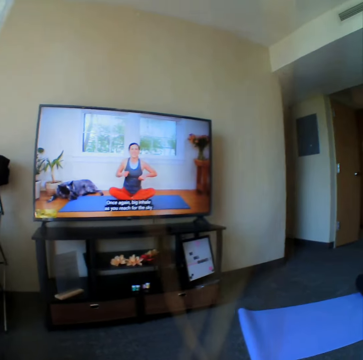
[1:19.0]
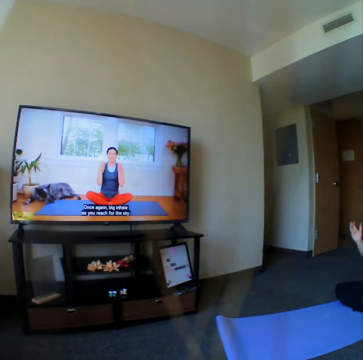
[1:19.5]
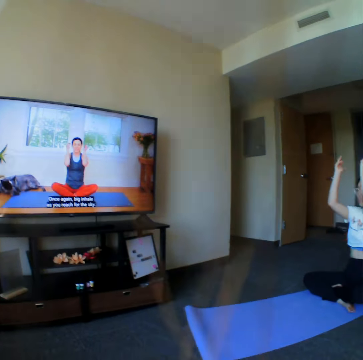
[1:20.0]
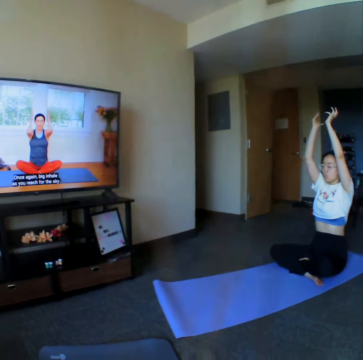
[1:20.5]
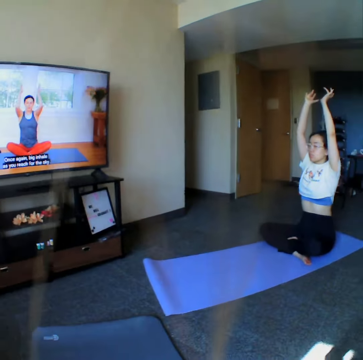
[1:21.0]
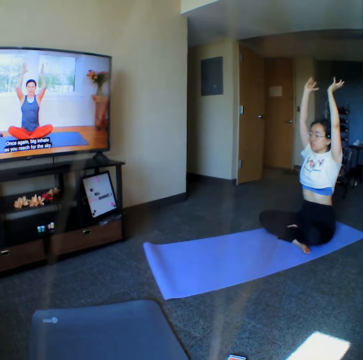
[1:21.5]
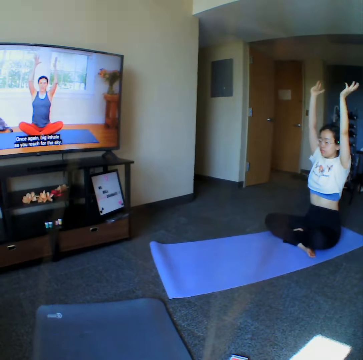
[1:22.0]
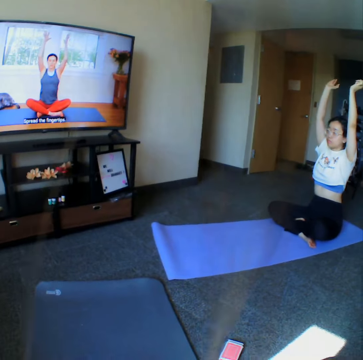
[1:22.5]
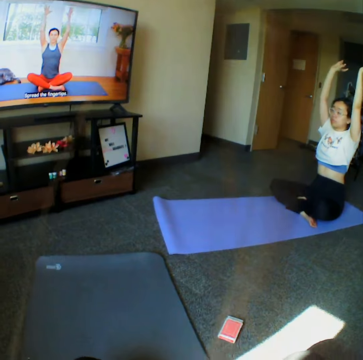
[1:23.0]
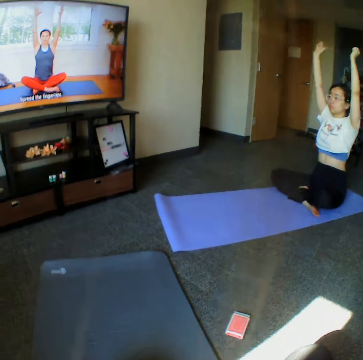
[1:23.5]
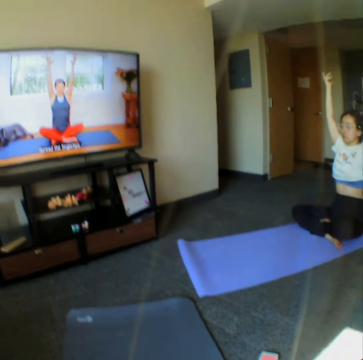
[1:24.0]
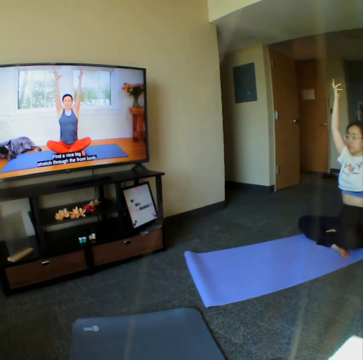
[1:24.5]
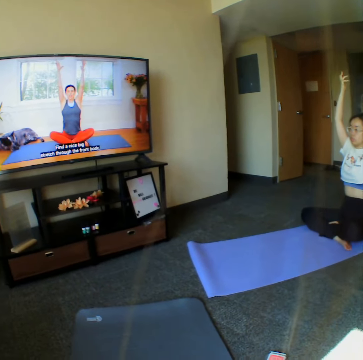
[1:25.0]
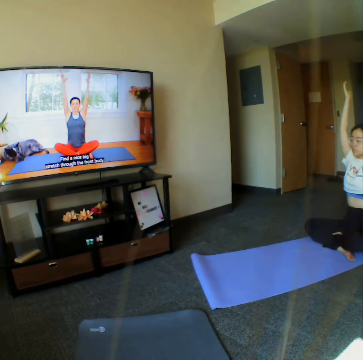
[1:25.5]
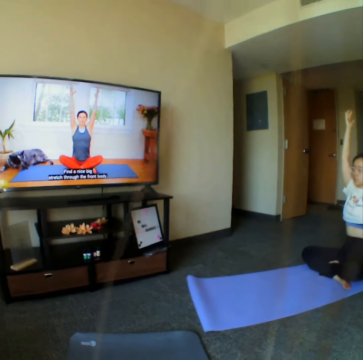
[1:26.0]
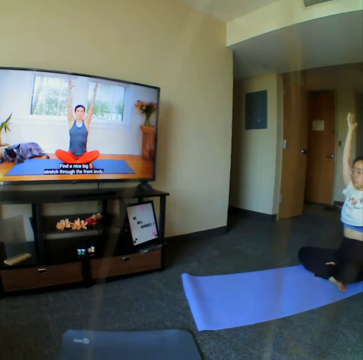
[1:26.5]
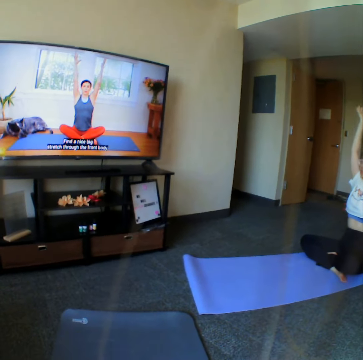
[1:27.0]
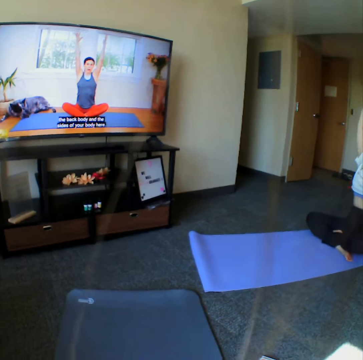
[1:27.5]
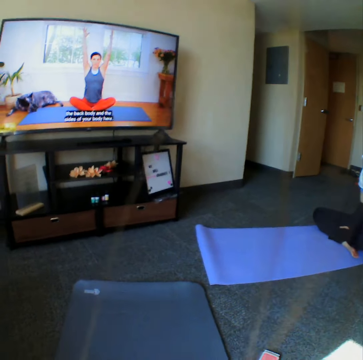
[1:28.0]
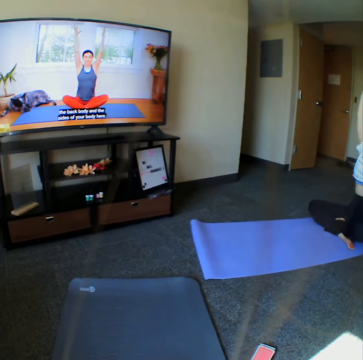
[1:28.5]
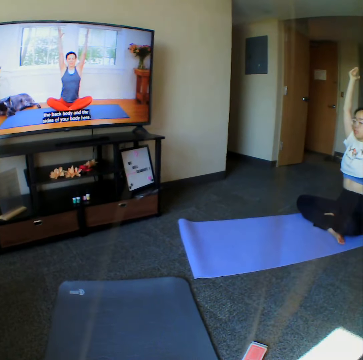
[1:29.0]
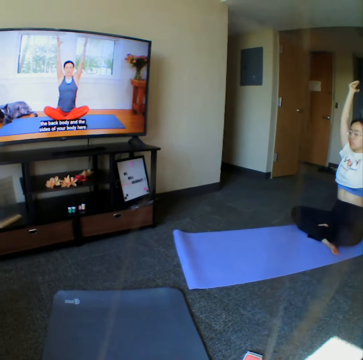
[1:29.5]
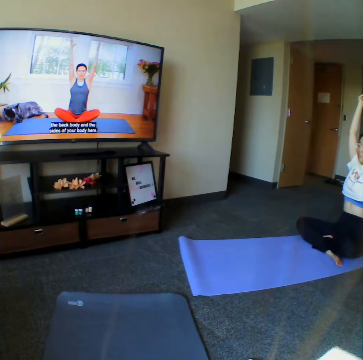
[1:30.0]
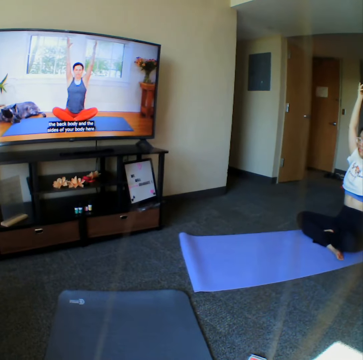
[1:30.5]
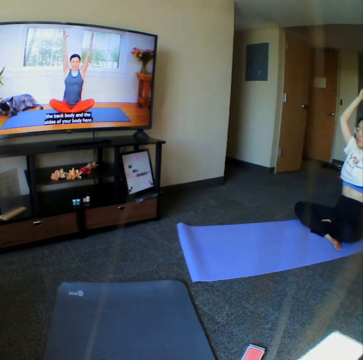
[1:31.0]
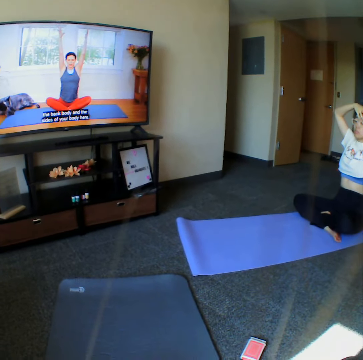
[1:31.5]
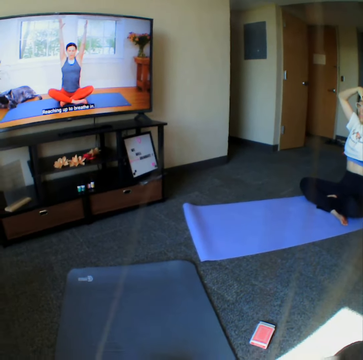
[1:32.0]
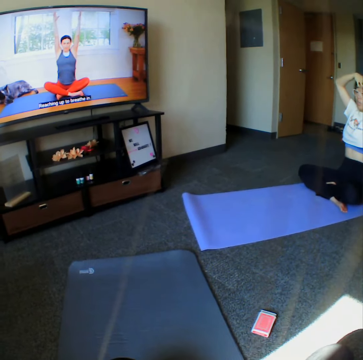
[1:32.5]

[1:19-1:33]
The camera wearer raises the hand up. The woman stretches her hands. The camera wearer watches the television.

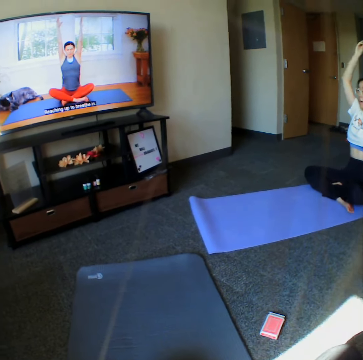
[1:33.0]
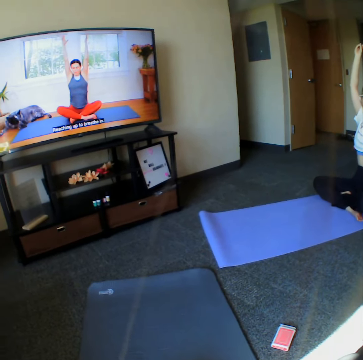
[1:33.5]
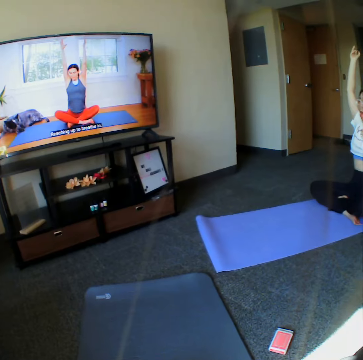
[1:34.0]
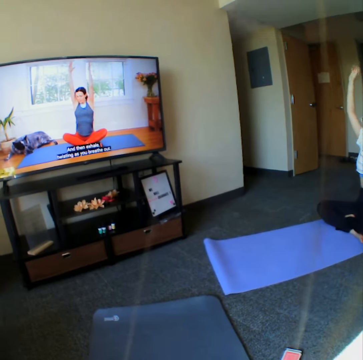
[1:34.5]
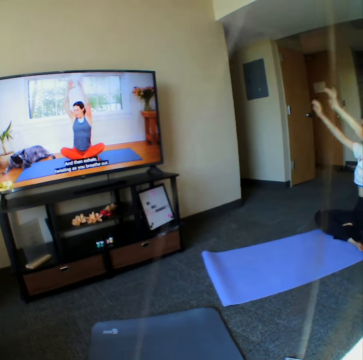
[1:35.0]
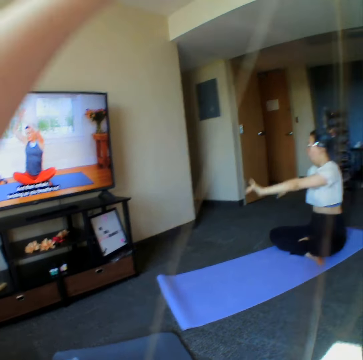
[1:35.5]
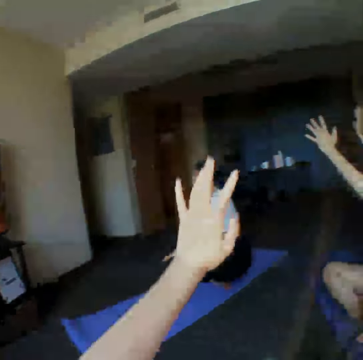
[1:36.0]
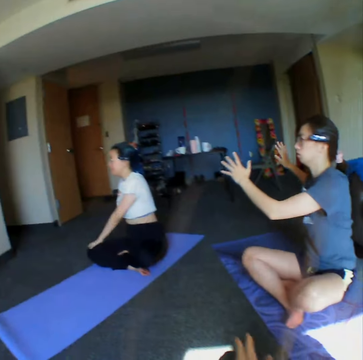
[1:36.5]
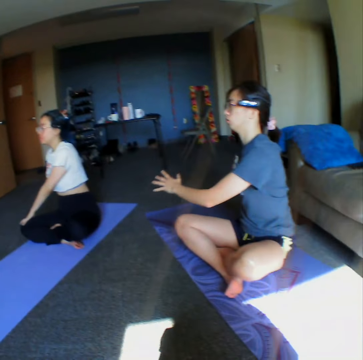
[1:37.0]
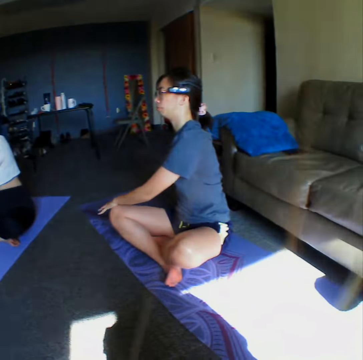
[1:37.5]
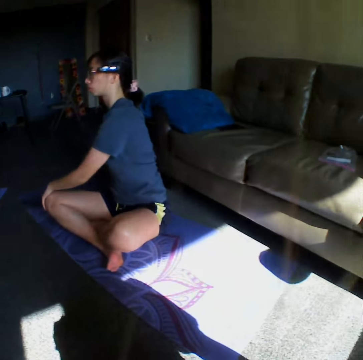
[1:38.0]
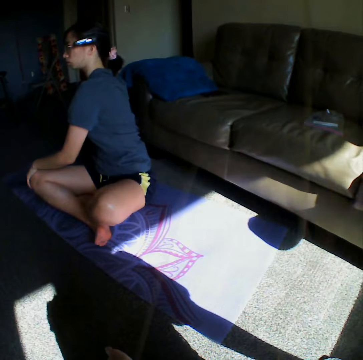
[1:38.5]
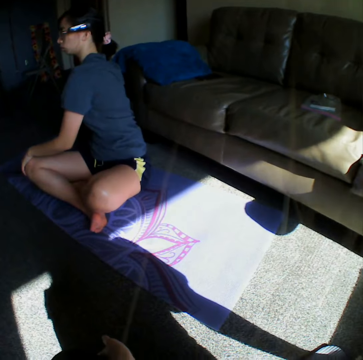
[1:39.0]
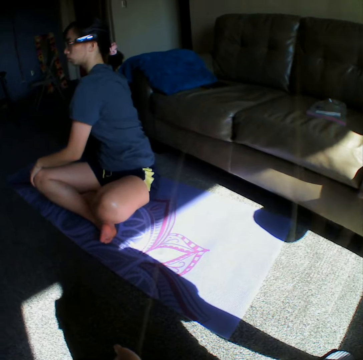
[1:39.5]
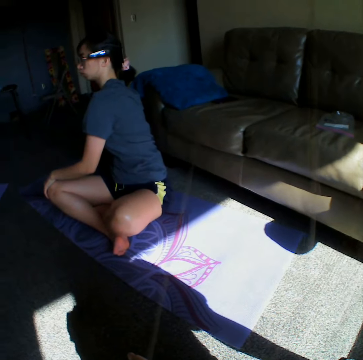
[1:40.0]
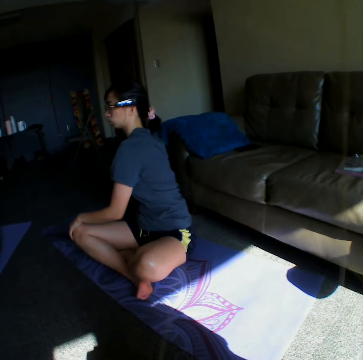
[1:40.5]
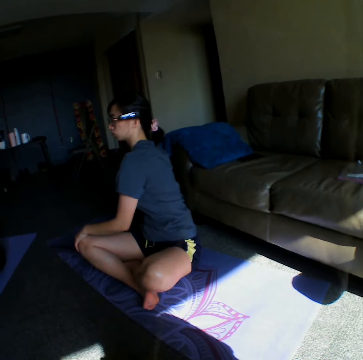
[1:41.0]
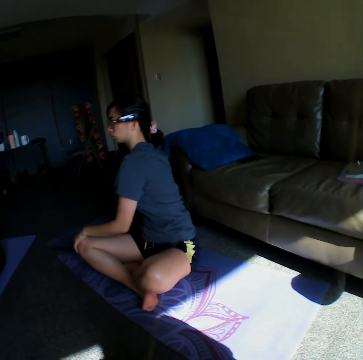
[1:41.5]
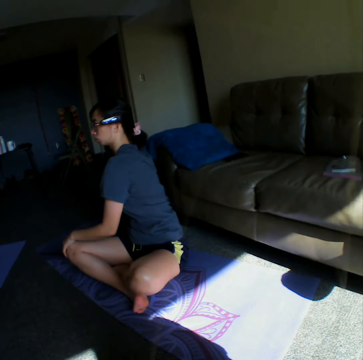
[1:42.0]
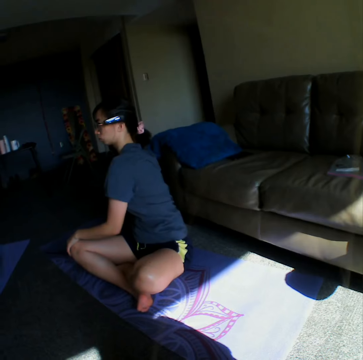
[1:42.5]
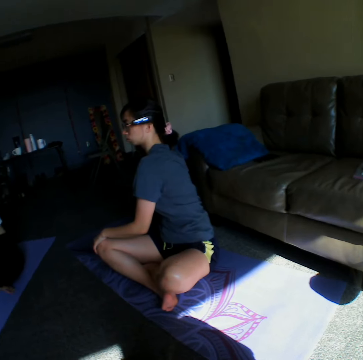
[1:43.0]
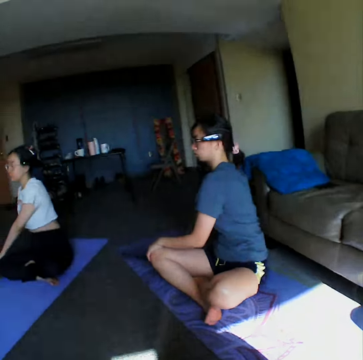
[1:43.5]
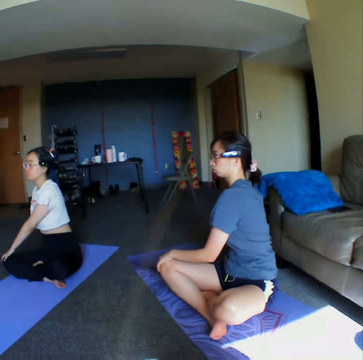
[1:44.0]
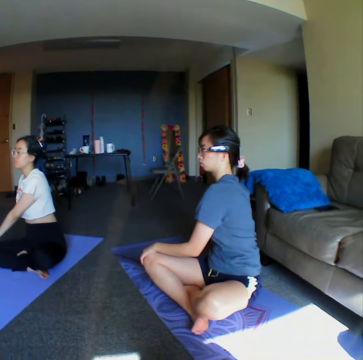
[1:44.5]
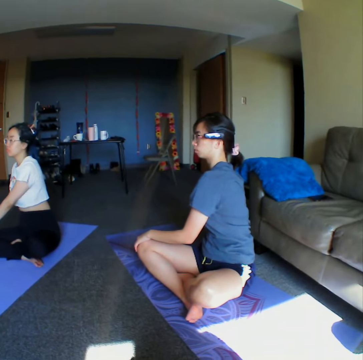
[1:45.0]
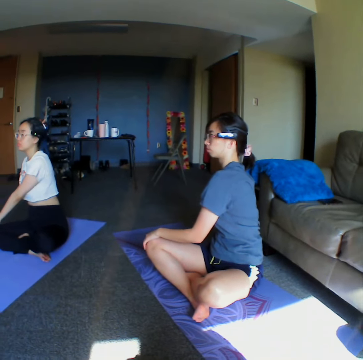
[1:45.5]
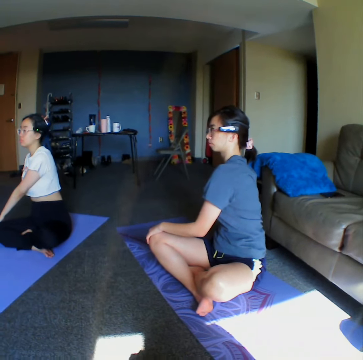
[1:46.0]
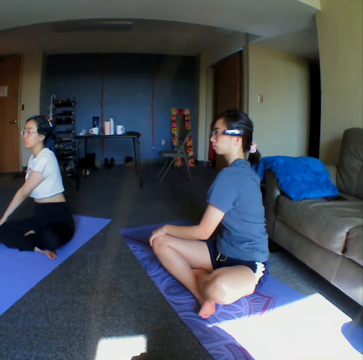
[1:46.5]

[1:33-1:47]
A man lowers the hands down. The camera wearer stretches the hands. The woman stretches her hands. Another woman stretches her hands. The camera wearer looks around the room.

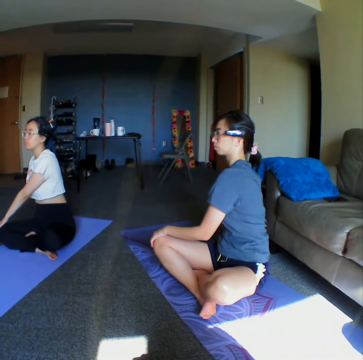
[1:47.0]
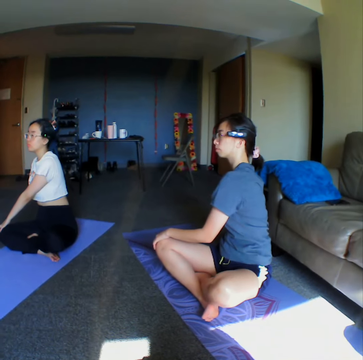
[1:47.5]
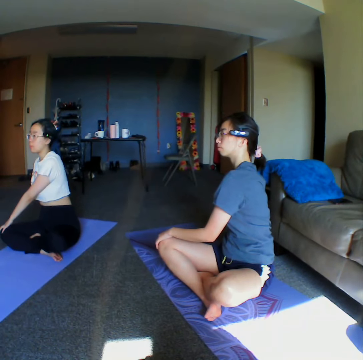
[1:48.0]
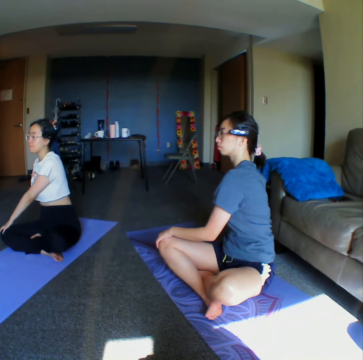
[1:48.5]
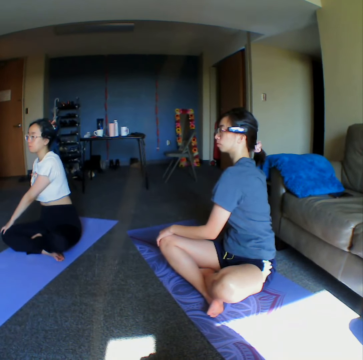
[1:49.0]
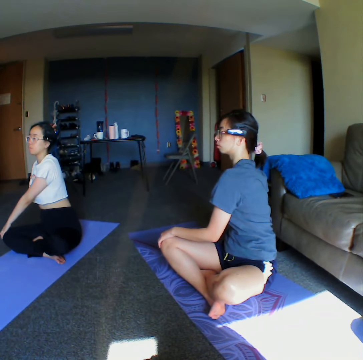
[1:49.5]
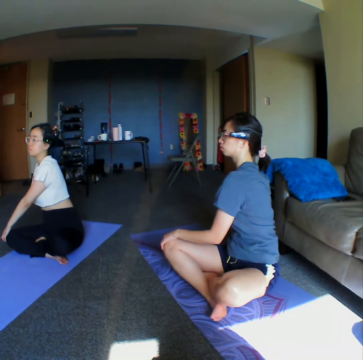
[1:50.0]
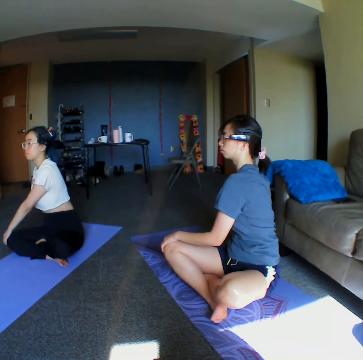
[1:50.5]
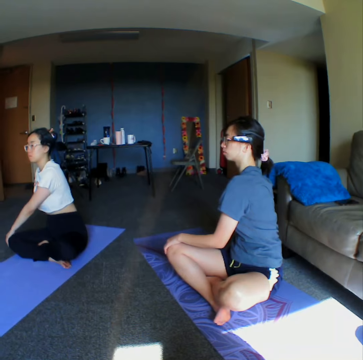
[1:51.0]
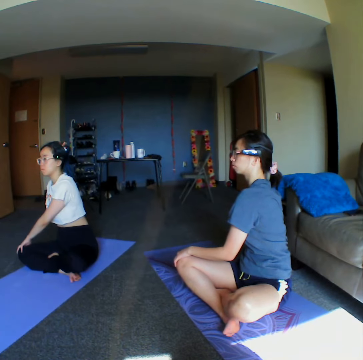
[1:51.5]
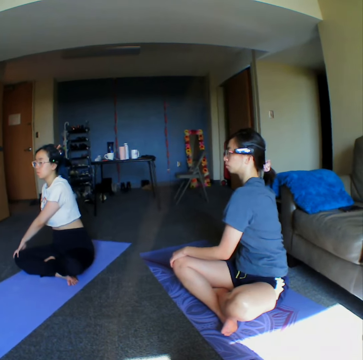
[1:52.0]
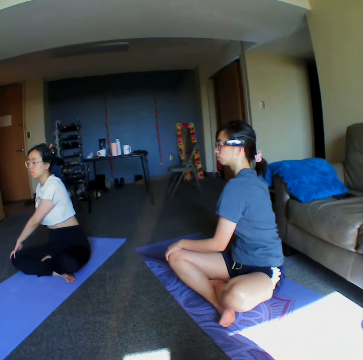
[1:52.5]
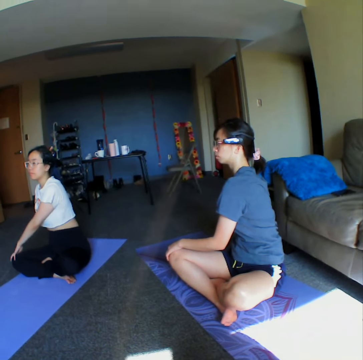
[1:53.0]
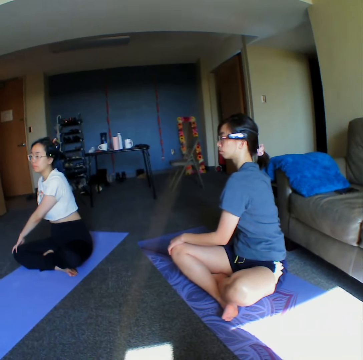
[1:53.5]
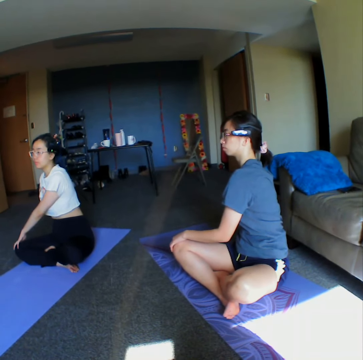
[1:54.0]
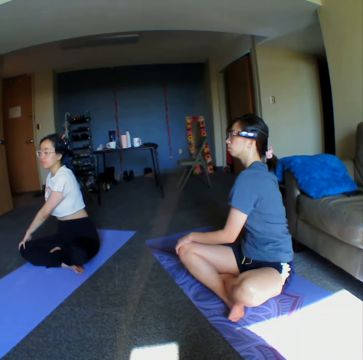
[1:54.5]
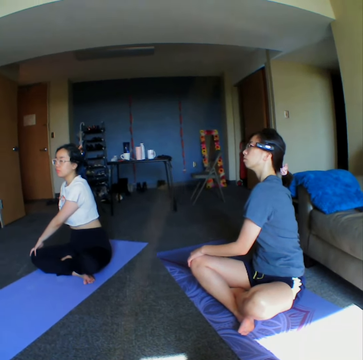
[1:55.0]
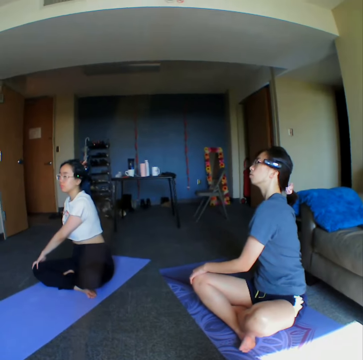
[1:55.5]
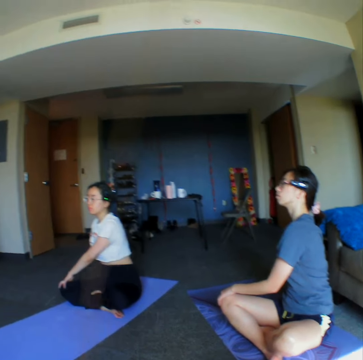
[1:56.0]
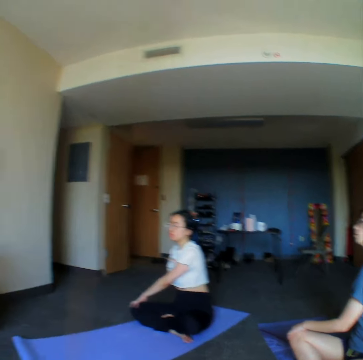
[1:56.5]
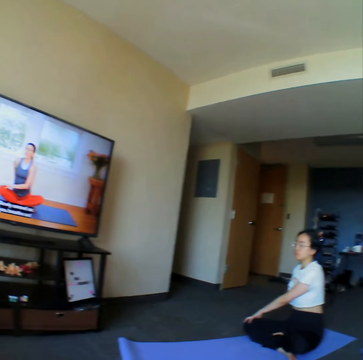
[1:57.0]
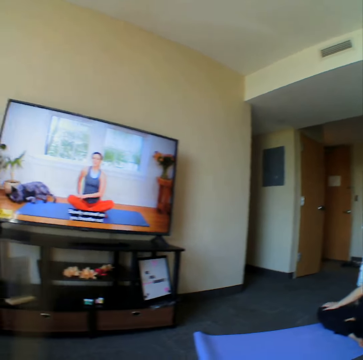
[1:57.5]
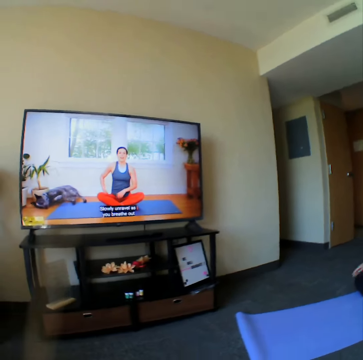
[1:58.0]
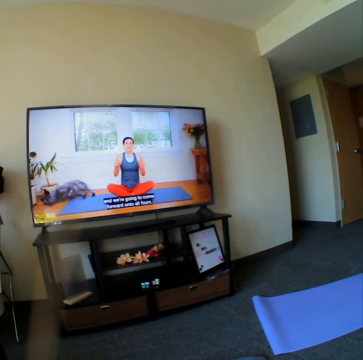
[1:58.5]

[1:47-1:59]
The camera wearer turns around the room.
